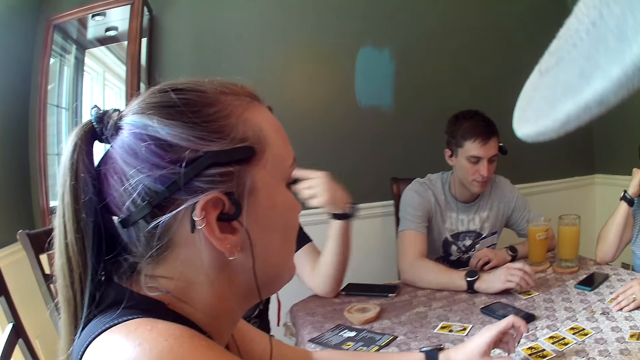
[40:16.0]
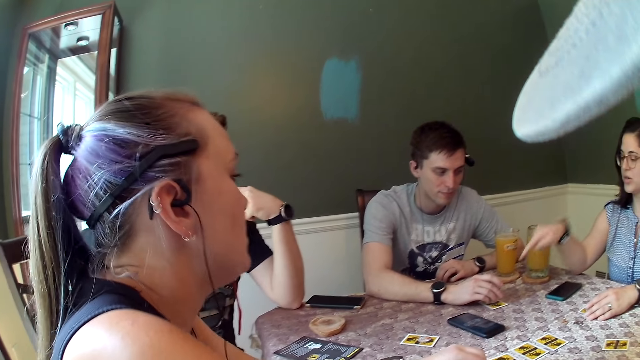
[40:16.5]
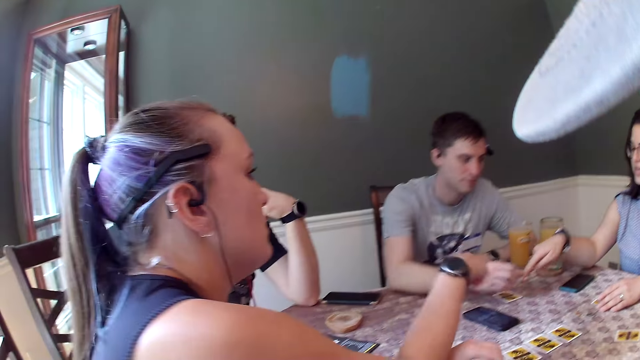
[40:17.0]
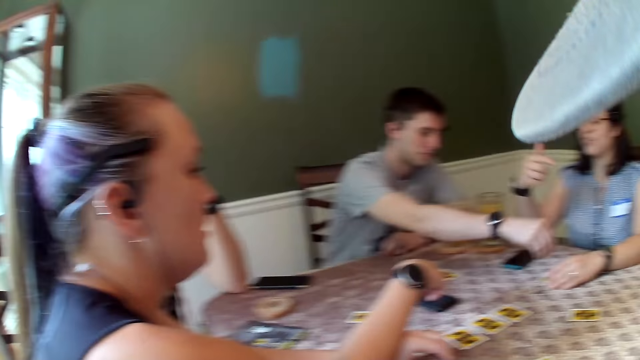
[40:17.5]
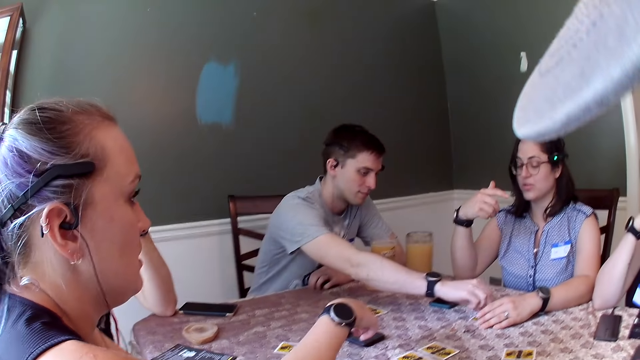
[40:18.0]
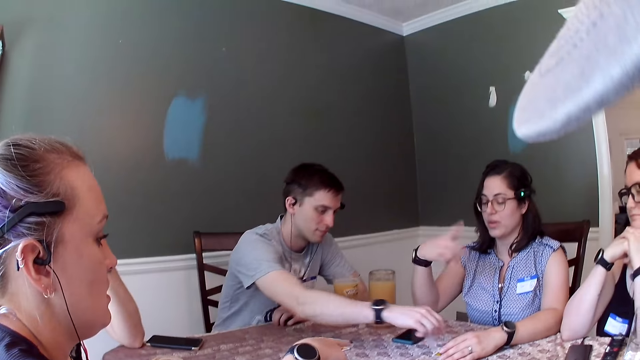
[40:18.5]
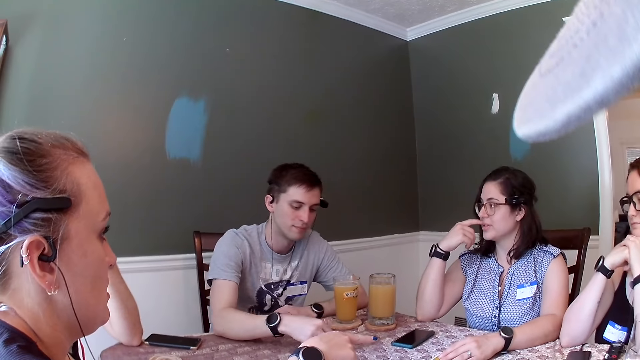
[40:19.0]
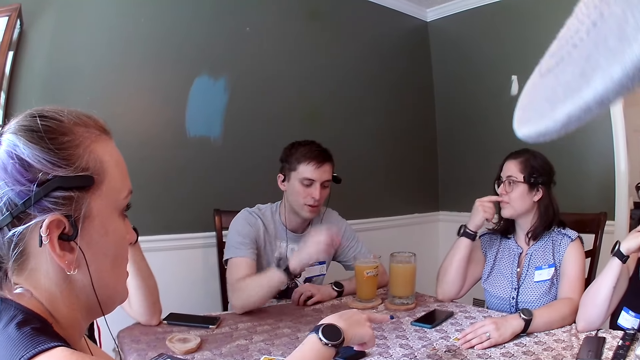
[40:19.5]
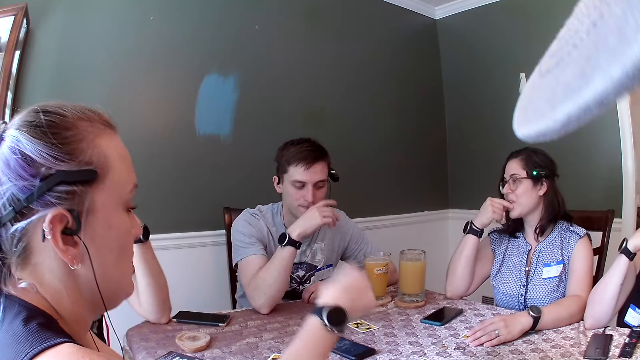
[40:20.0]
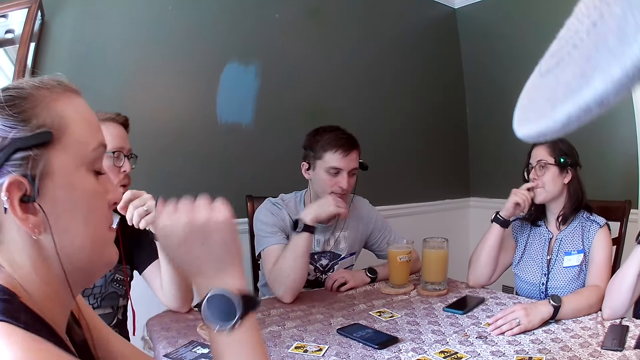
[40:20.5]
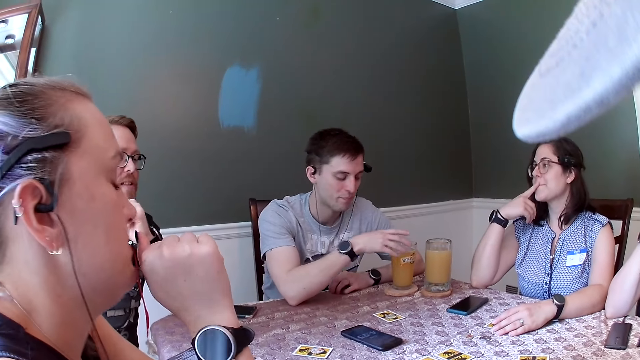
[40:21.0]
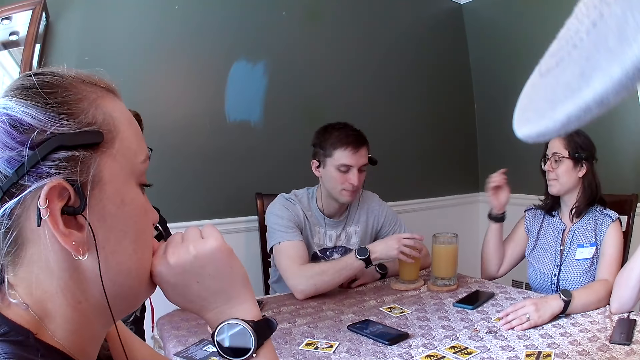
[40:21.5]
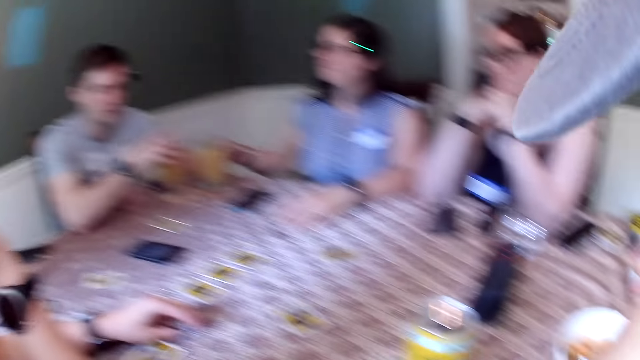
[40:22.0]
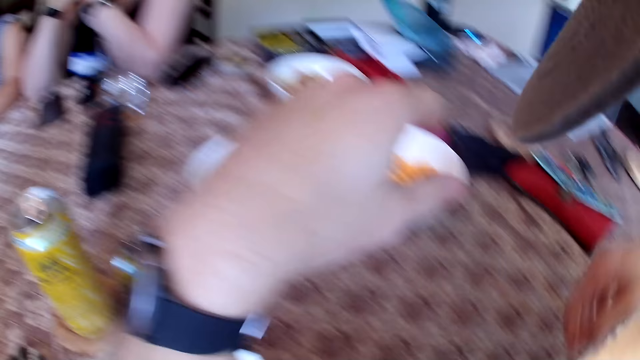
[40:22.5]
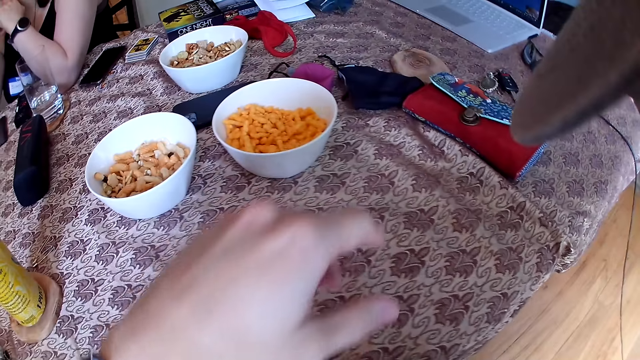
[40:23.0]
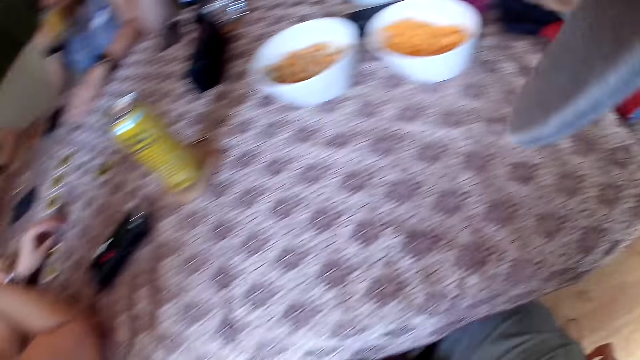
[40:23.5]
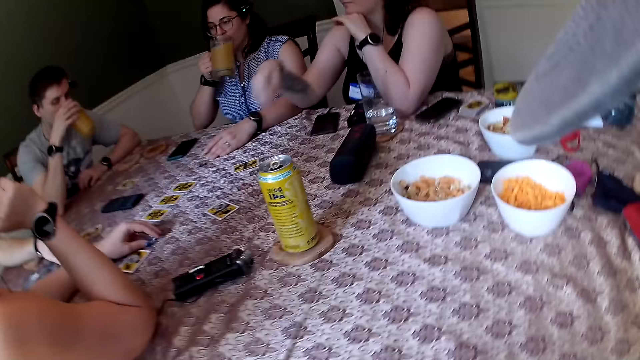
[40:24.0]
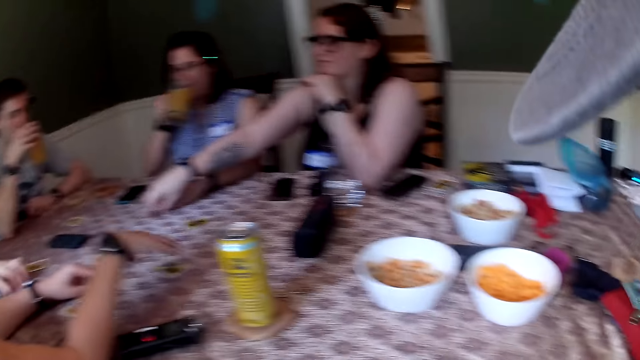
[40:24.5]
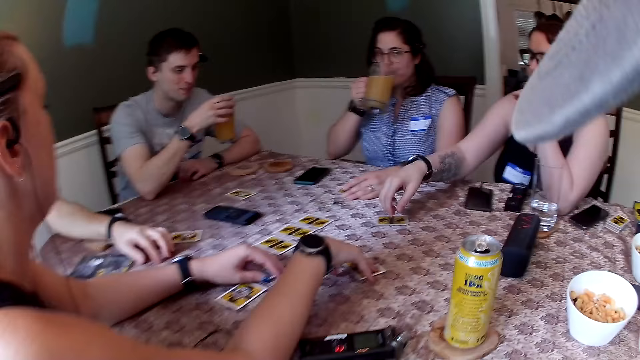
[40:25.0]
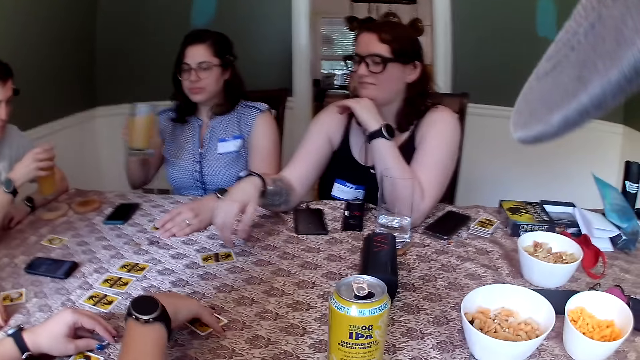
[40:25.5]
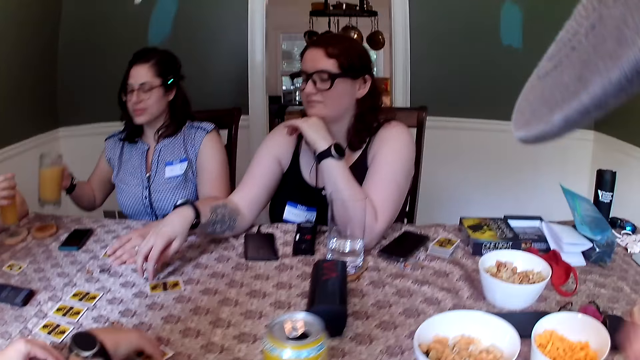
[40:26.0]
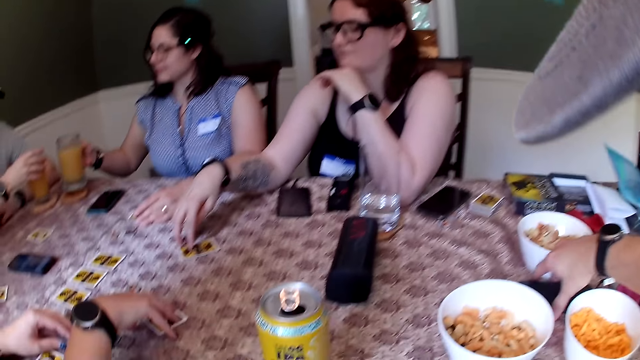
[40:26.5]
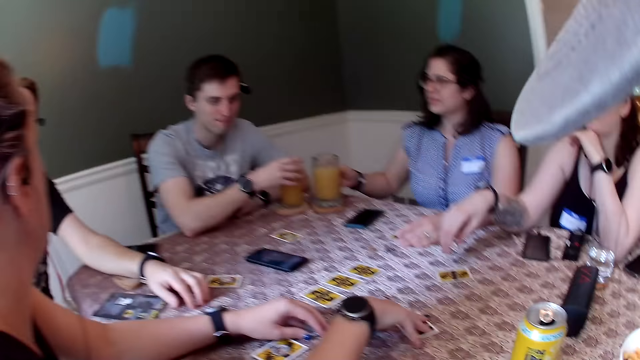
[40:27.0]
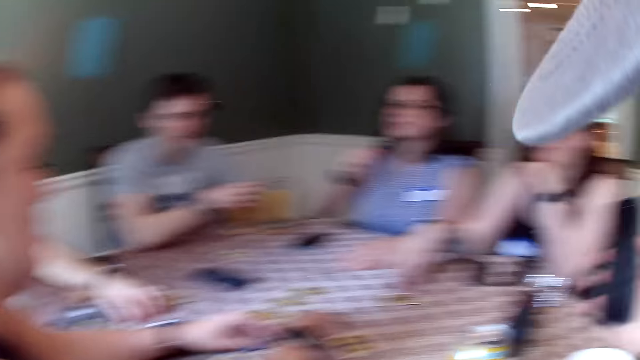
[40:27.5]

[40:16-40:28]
A woman touches the dining table with her right index finger. A man picks the coin from the dining table with his right hand. The woman dialogues with another man. The first man drops the coin on the dining table with his right hand. The woman rubs her mouth with her right hand. The first man rubs his nose with his right hand. A third man dialogues with another woman. The first man picks the glass of juice on the dining table with his right hand. The first woman picks the glass of juice on the dining table with her right hand. The camera wearer looks around. The first man drinks from the glass of juice with his right hand. The first woman drinks from the glass of juice with her right hand. A third woman stretches her right hand forward. A fourth woman places her right hand on a card on the dining table. The second woman touches the card. The first man drops the glass of juice on the dining table with his right hand. The first woman drops the glass of juice on the dining table with her right hand. The camera wearer picks a phone from the dining table with his right hand. He looks around.

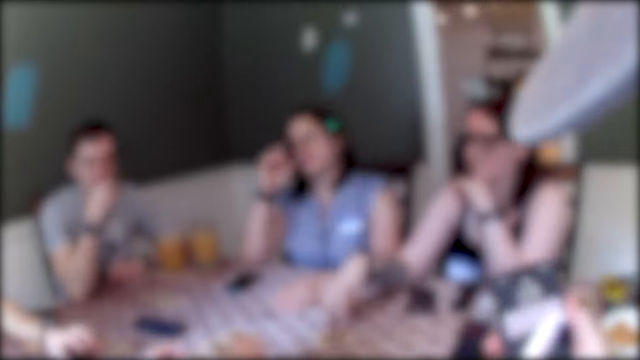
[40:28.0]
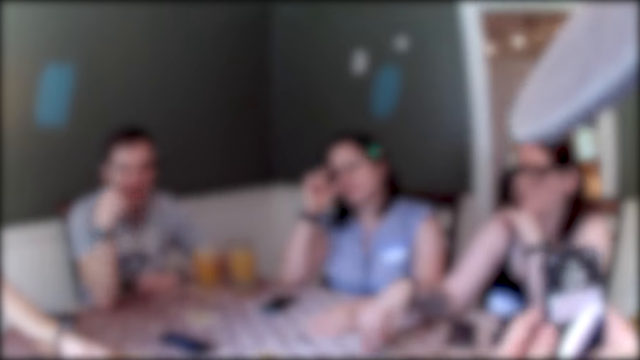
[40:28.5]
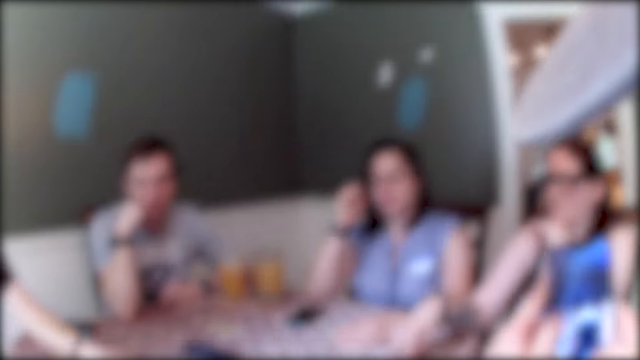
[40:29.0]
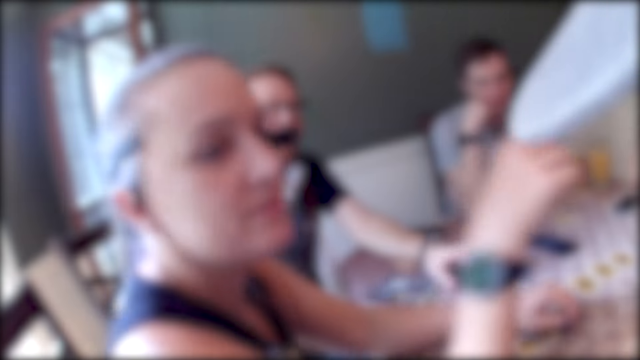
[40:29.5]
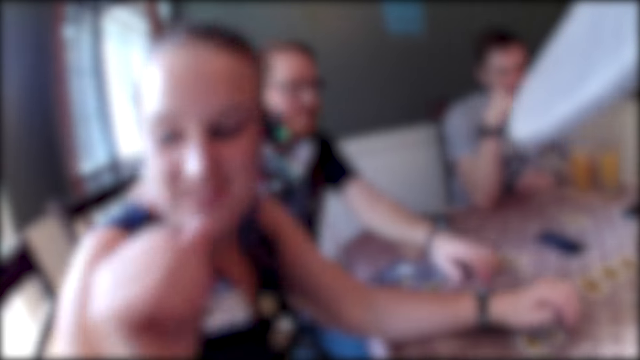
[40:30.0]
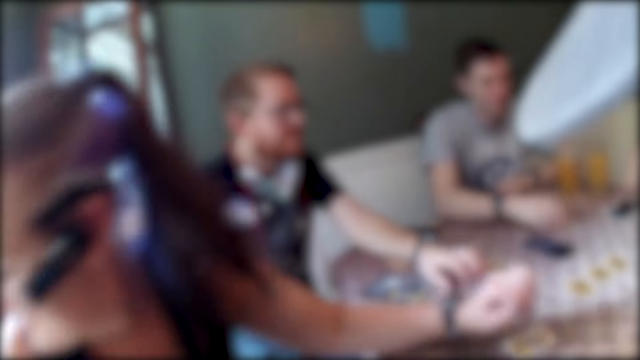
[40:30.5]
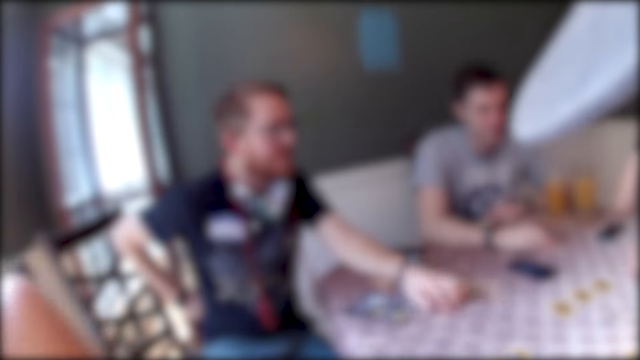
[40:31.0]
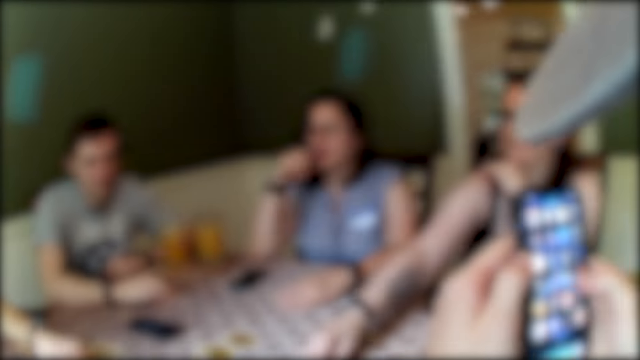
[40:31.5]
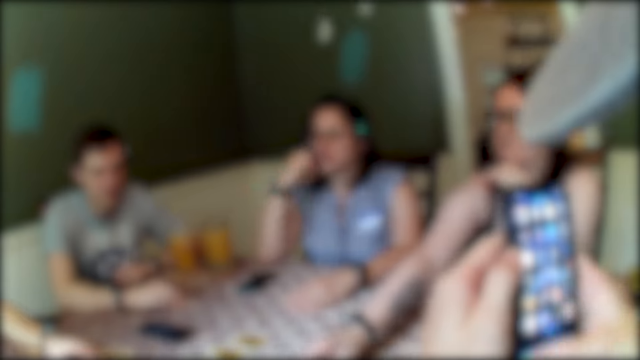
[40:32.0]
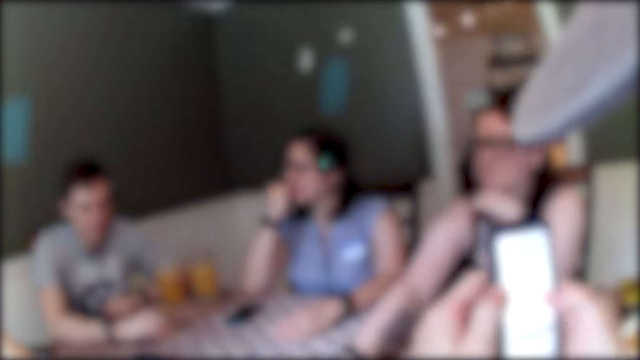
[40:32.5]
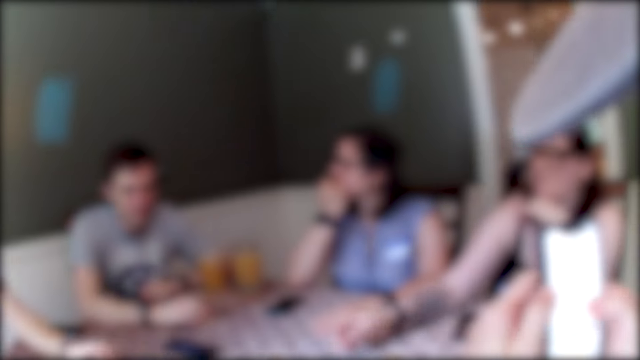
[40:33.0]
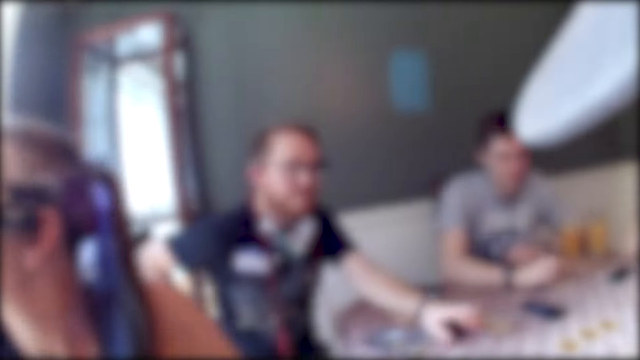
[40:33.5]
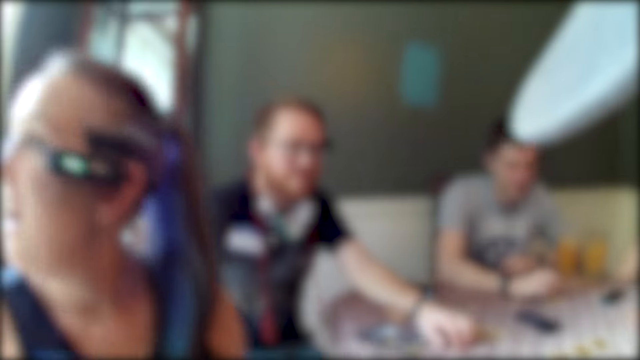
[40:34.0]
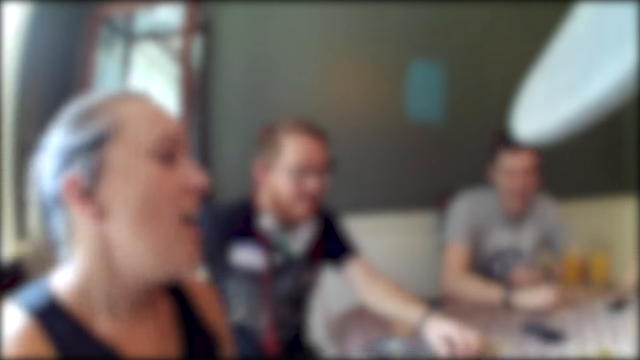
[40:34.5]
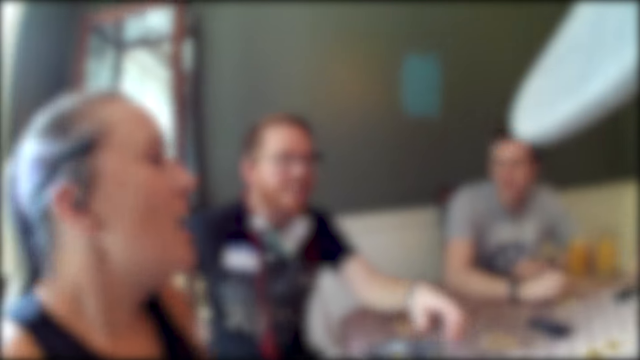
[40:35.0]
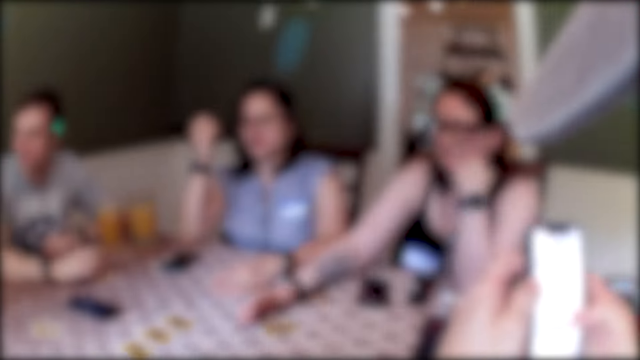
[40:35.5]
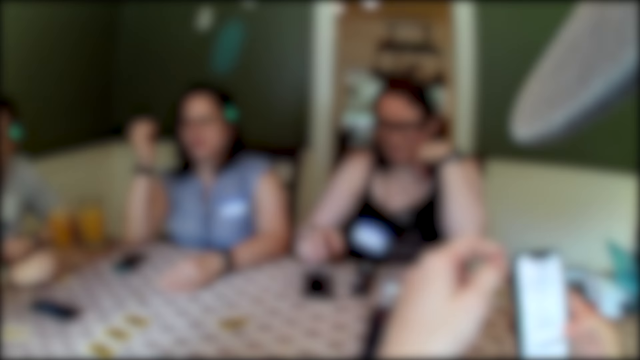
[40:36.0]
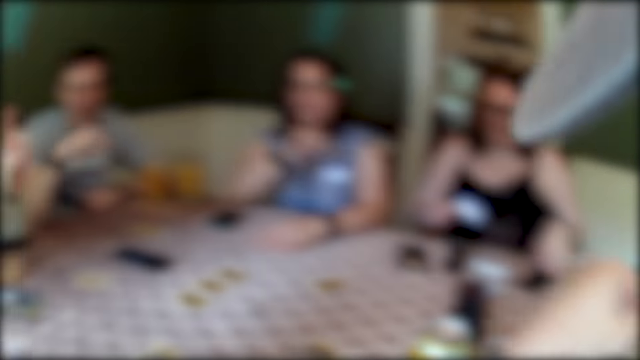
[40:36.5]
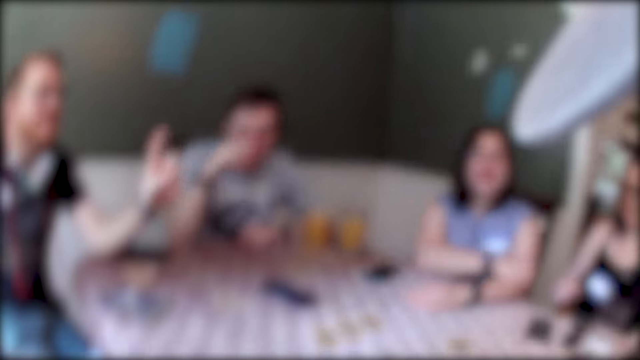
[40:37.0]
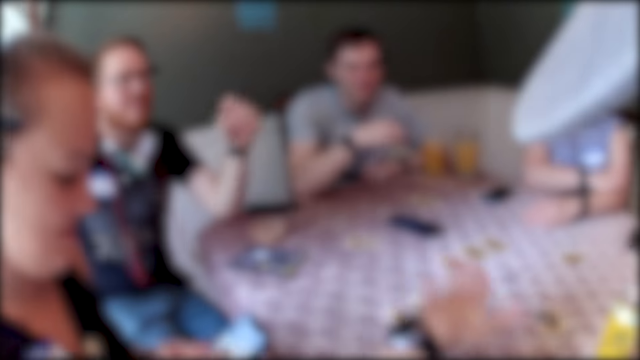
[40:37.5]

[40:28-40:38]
A man puts his right hand in his mouth. The camera wearer operates on his phone with both hands. A woman touches her glasses with her right hand. The camera wearer converses with the group of people. Another man taps the dining table with his left hand. The first man drops his right hand on the dining table. The camera wearer looks around. Another woman picks the coin from the dining table with her right hand. The first woman puts her right hand in her mouth. The camera wearer converses with the group of people. He looks around. The first woman places her right hand on her left hand.
